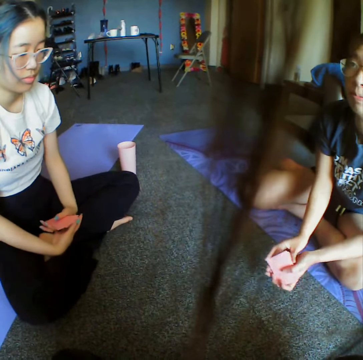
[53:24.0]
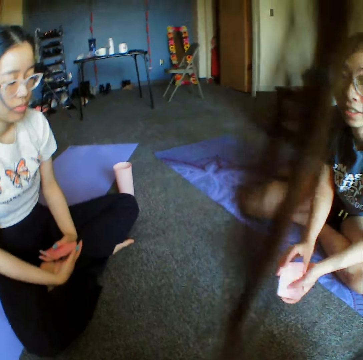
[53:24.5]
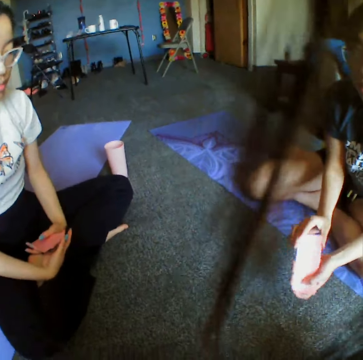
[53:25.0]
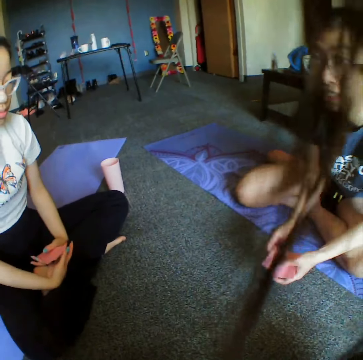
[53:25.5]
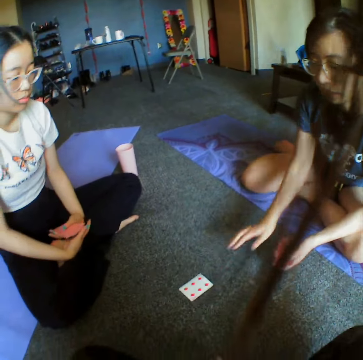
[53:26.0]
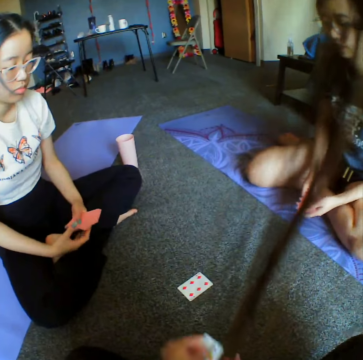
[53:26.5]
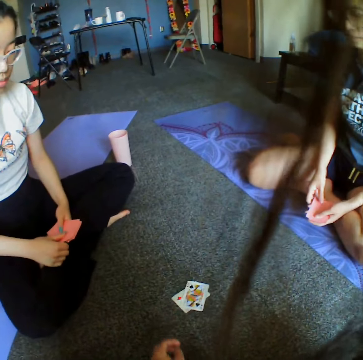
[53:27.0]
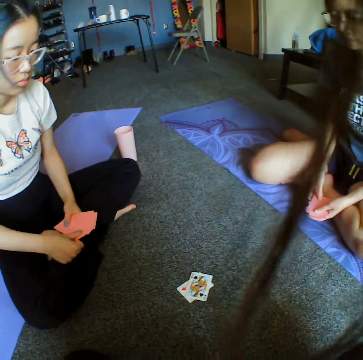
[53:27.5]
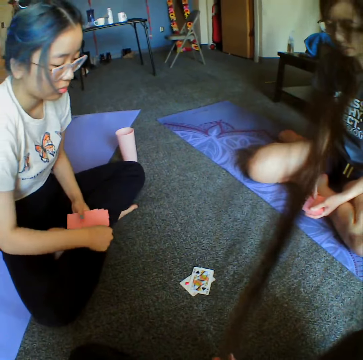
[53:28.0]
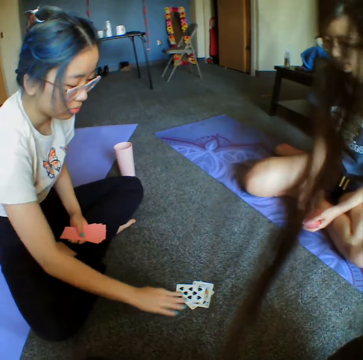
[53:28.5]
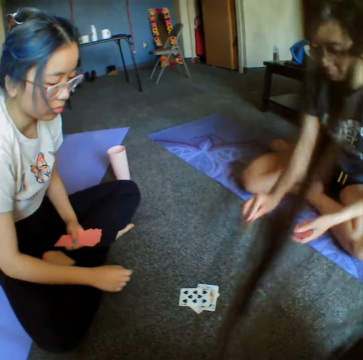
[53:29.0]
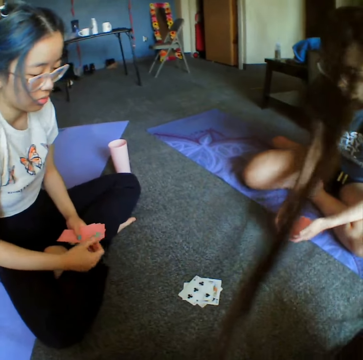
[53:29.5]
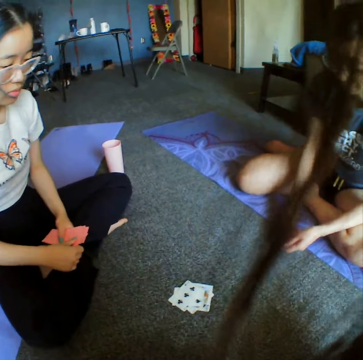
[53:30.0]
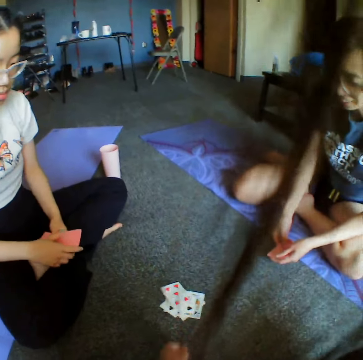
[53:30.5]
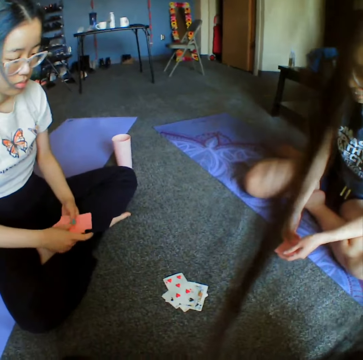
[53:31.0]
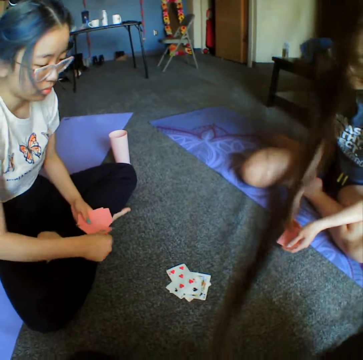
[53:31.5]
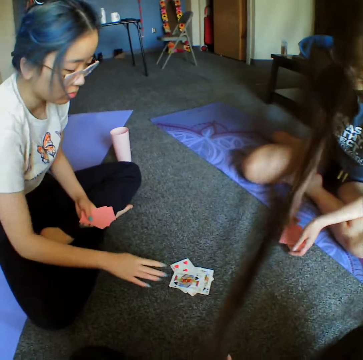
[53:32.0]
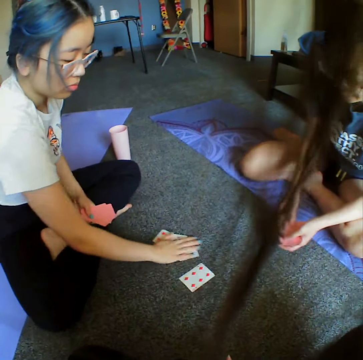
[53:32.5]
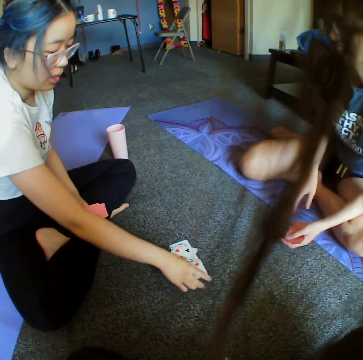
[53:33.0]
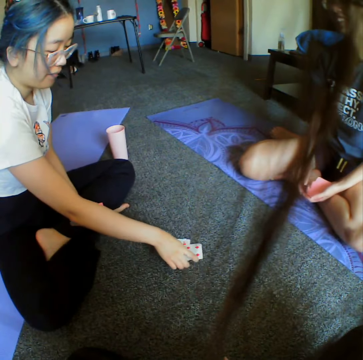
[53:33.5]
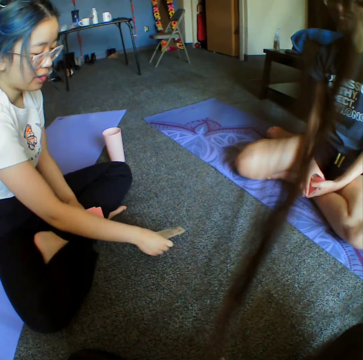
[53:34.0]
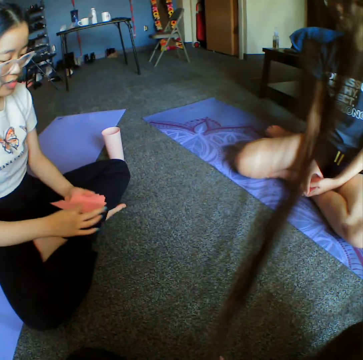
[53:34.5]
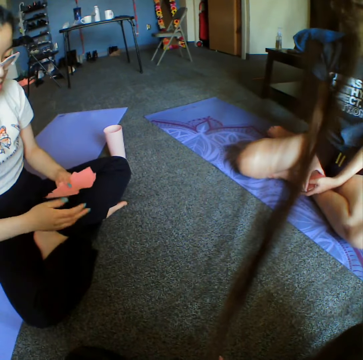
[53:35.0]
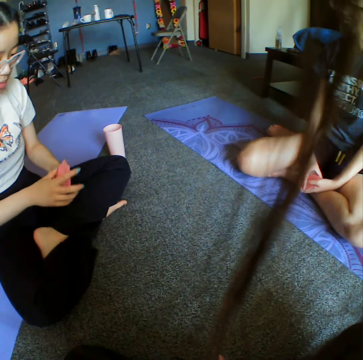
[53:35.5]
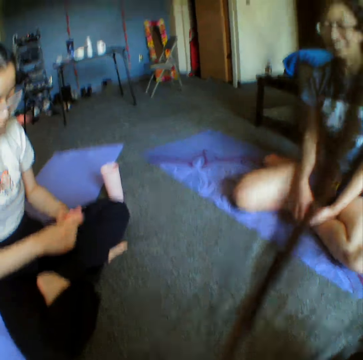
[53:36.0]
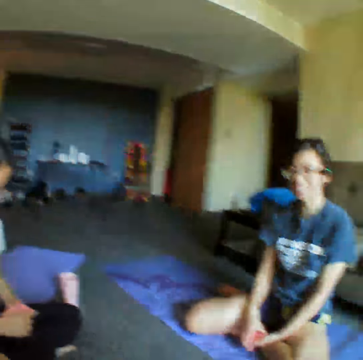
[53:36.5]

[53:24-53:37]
A woman reshuffles the cards and places down the card. The camera wearer places down the cards. Another woman places down the card. The first woman places down the card. The camera wearer throws a card. The other woman throws a card and takes all the cards.

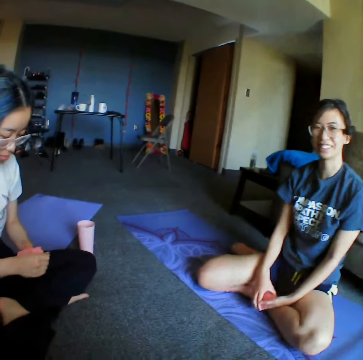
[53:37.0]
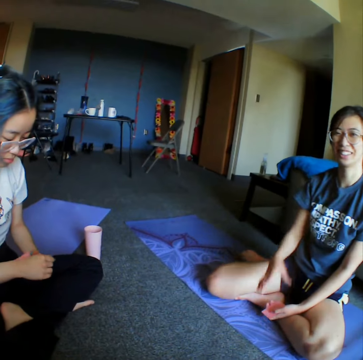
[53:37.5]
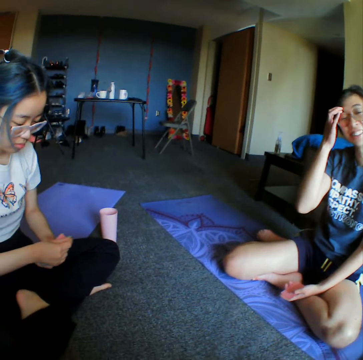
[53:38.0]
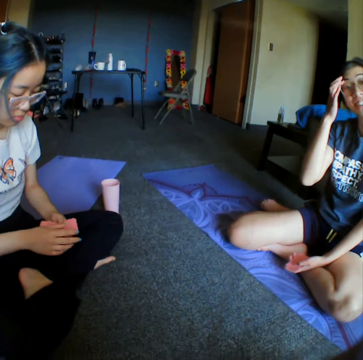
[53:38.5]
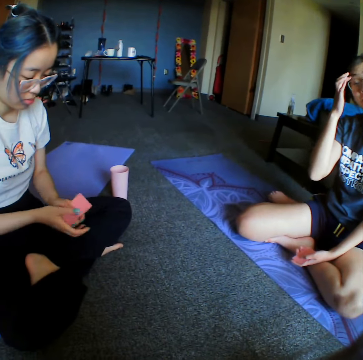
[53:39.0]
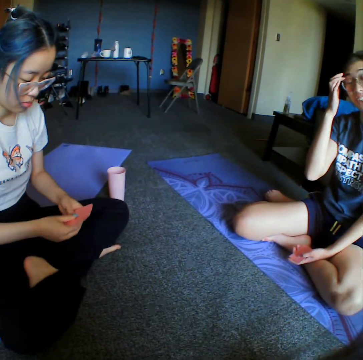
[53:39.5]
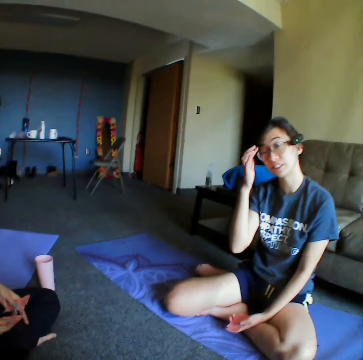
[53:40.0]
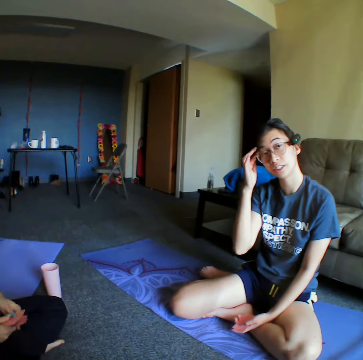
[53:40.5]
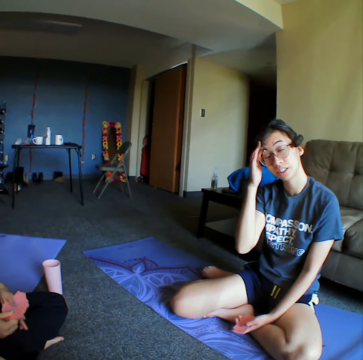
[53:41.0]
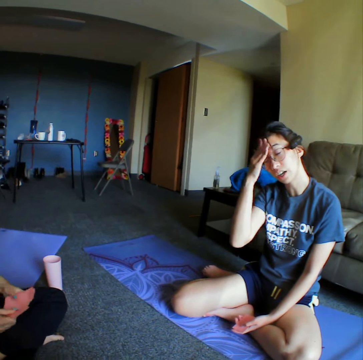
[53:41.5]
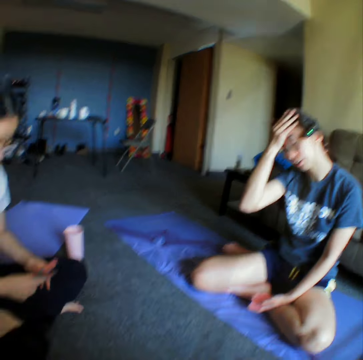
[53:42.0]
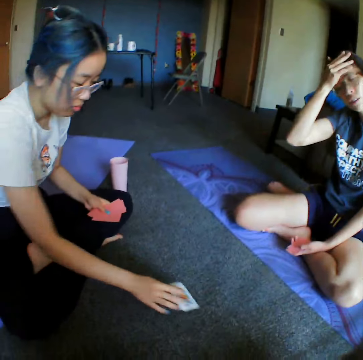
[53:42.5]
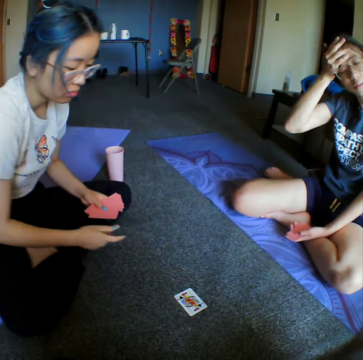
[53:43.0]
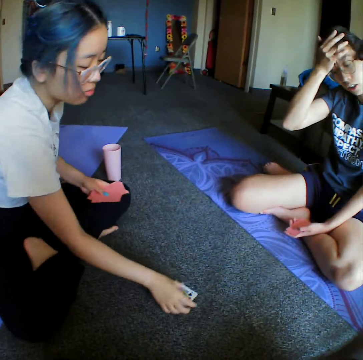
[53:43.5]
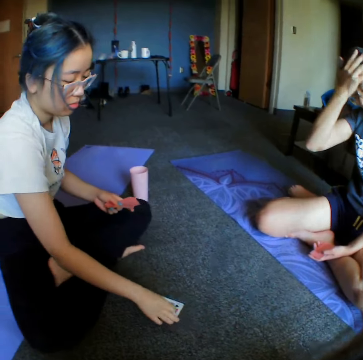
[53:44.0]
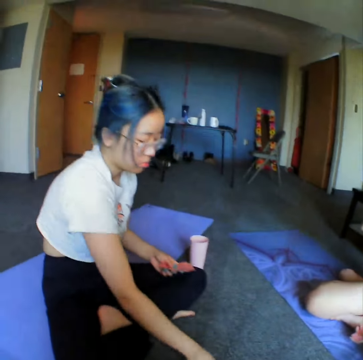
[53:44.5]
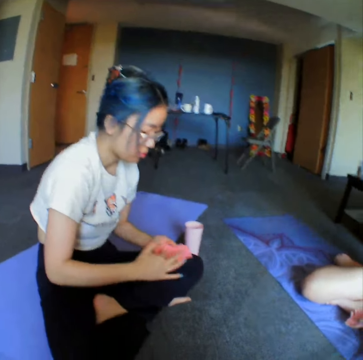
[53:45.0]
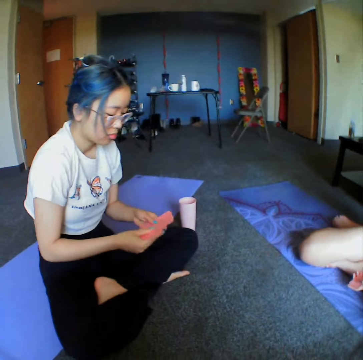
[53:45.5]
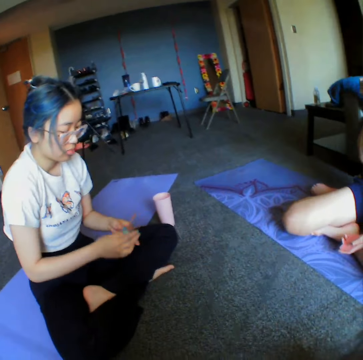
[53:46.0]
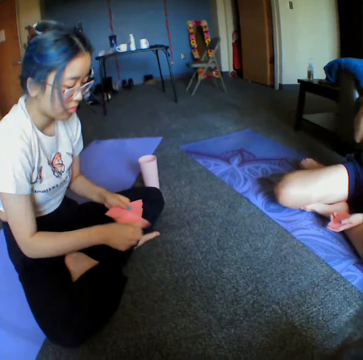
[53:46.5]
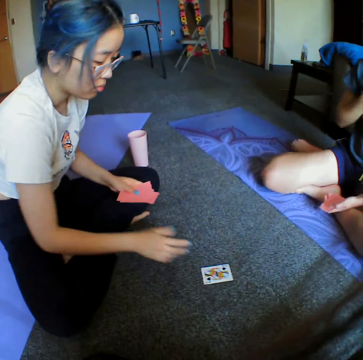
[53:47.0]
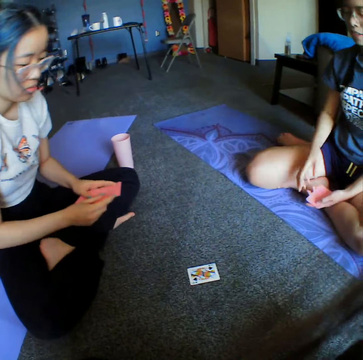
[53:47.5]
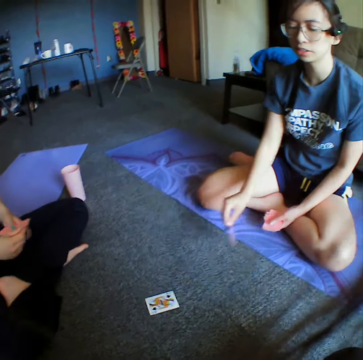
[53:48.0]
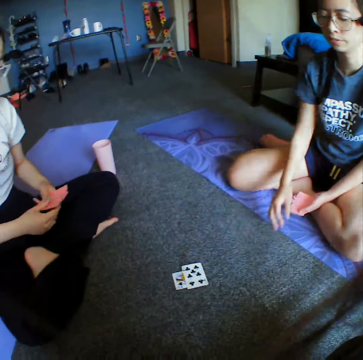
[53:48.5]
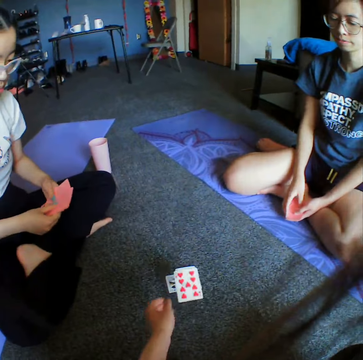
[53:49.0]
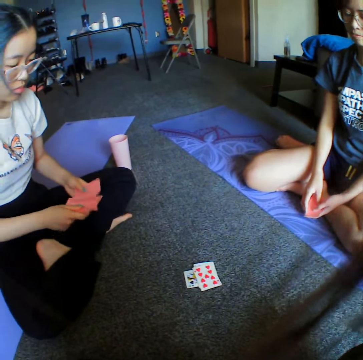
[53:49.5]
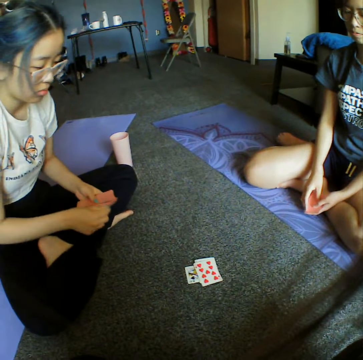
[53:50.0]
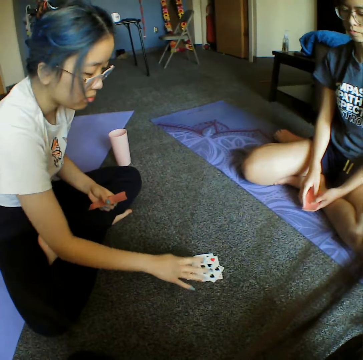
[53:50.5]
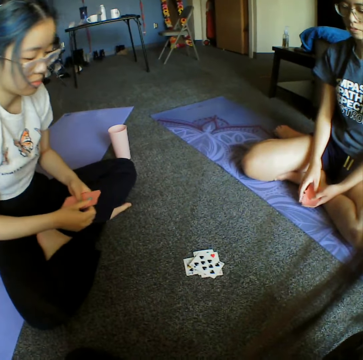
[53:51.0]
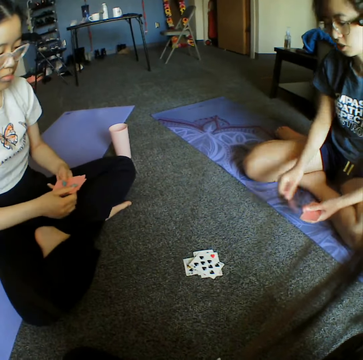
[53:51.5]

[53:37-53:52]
A woman shuffles the cards on hand, places down the card, takes back the card, reshuffles the cards, and places down the card. Another woman places down the card. The camera wearer throws a card. The first woman throws a card.

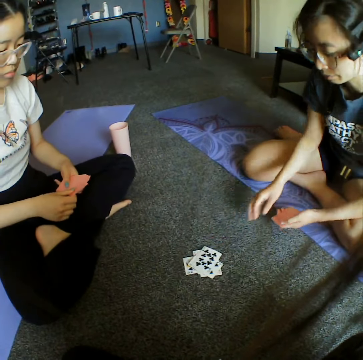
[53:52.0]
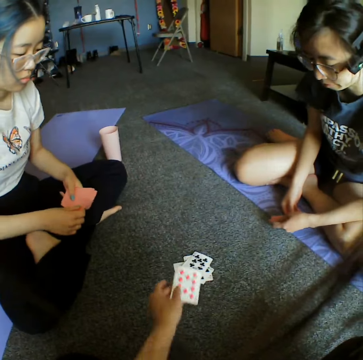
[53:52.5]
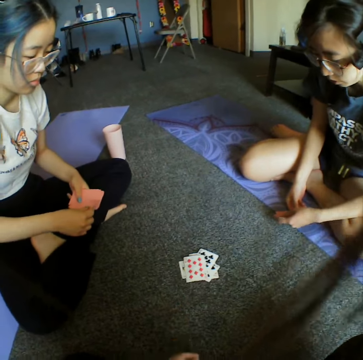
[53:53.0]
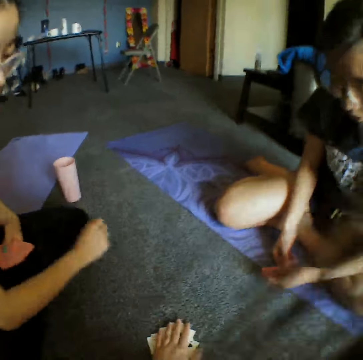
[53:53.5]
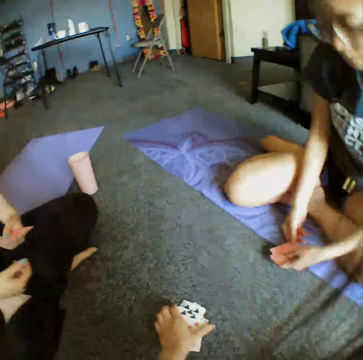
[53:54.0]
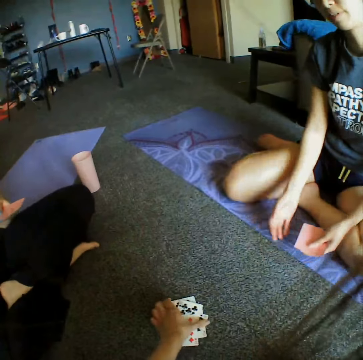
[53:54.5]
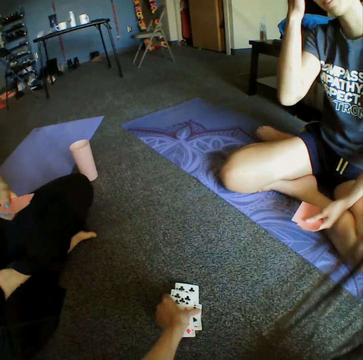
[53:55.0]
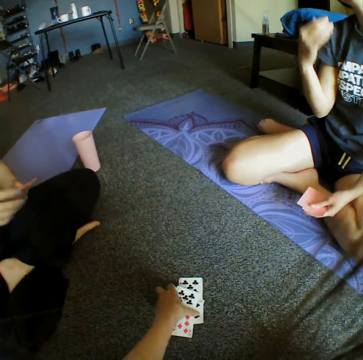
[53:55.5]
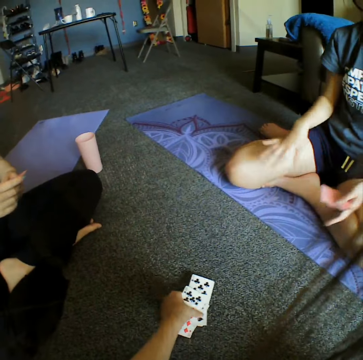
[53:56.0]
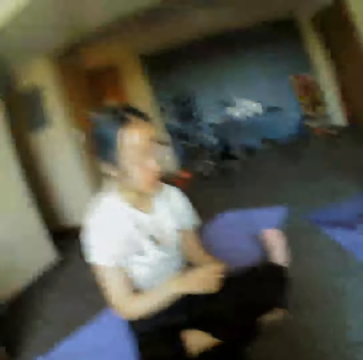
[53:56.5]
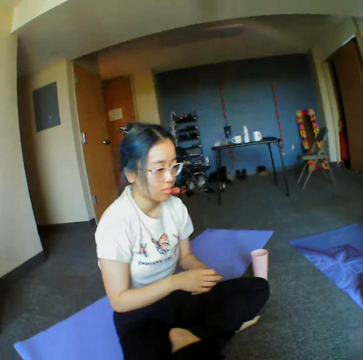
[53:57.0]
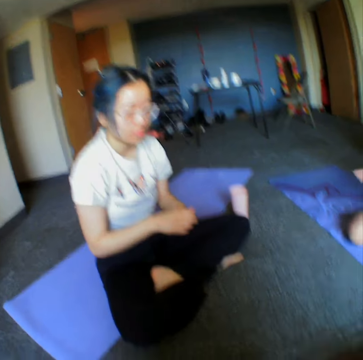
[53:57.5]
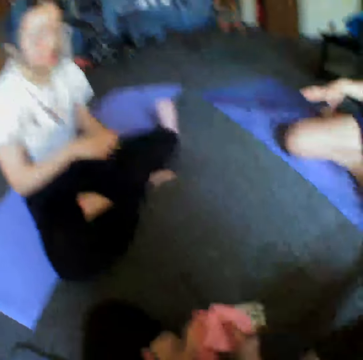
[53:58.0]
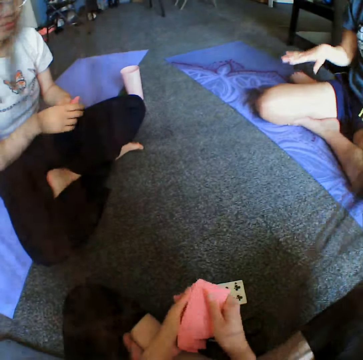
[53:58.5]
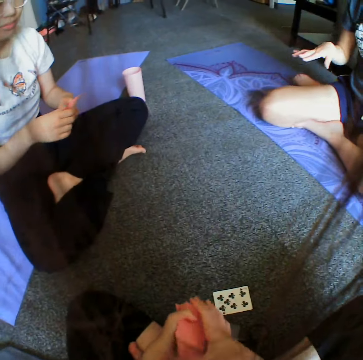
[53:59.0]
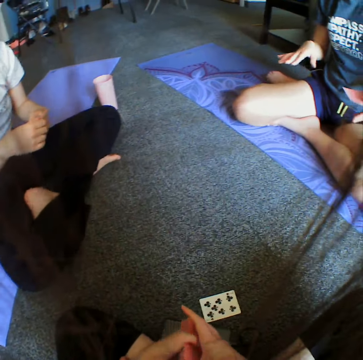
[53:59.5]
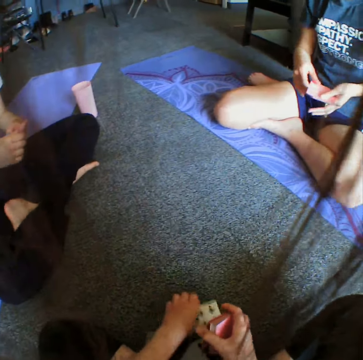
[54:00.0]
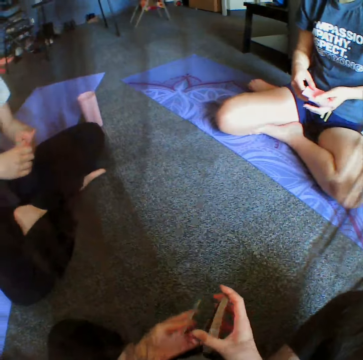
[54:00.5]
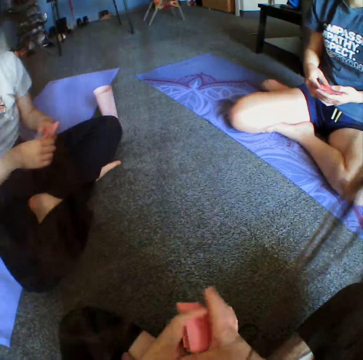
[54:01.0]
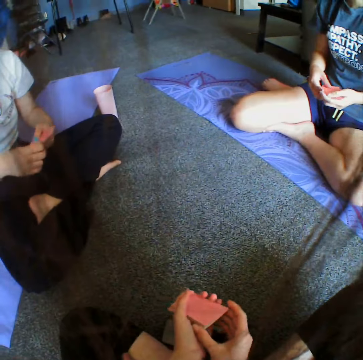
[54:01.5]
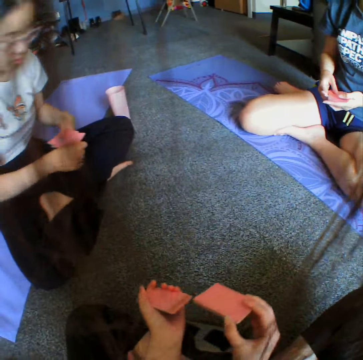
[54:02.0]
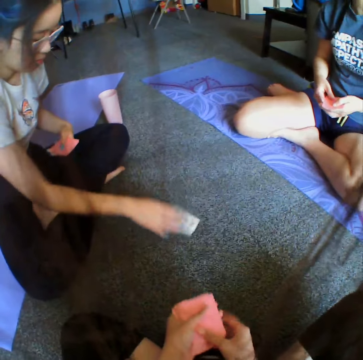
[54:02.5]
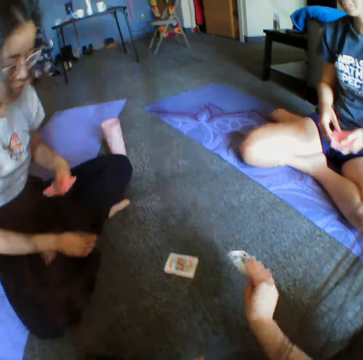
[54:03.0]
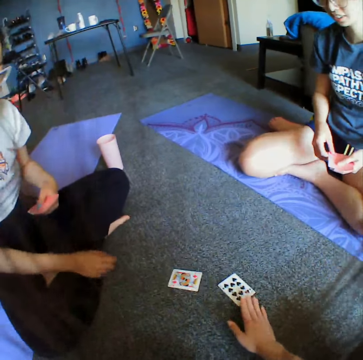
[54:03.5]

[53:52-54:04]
A woman throws a card. The camera wearer places down the card, takes all the cards, and shuffles the cards on hand. Another woman throws a card. The camera wearer throws a card.
